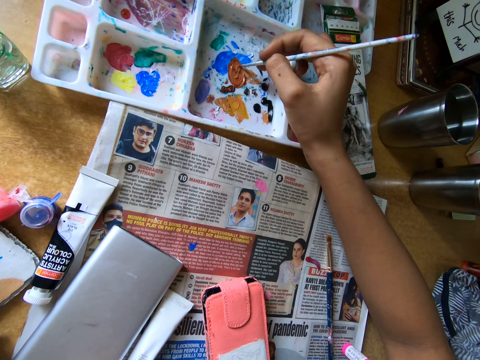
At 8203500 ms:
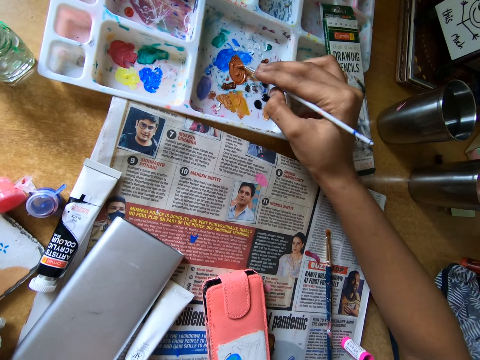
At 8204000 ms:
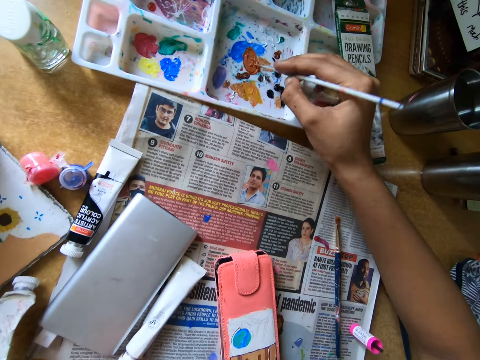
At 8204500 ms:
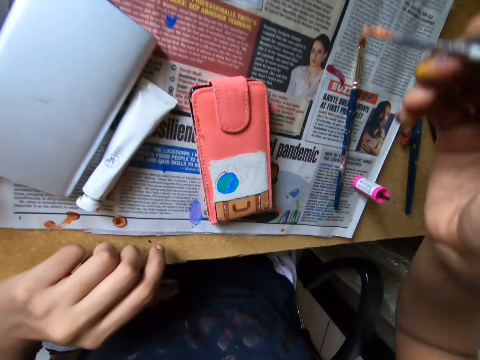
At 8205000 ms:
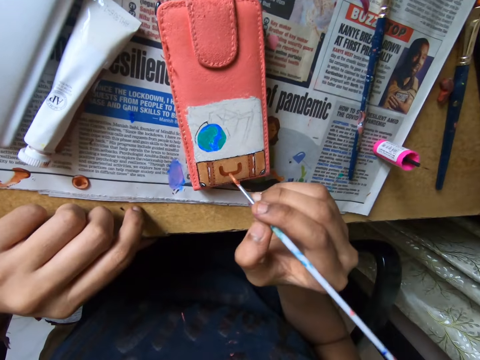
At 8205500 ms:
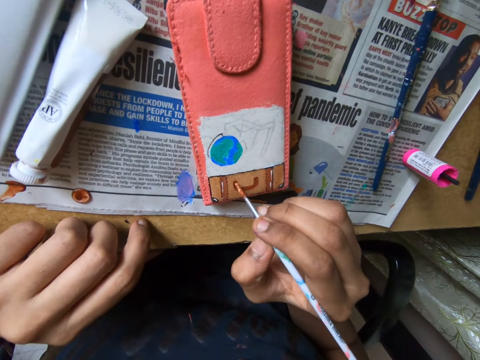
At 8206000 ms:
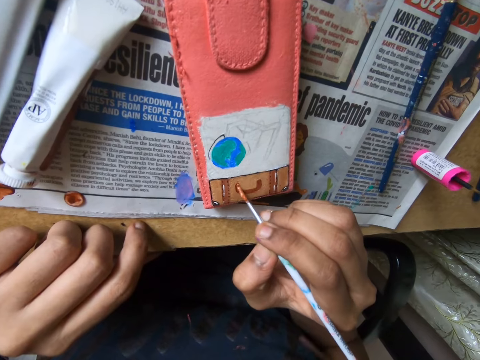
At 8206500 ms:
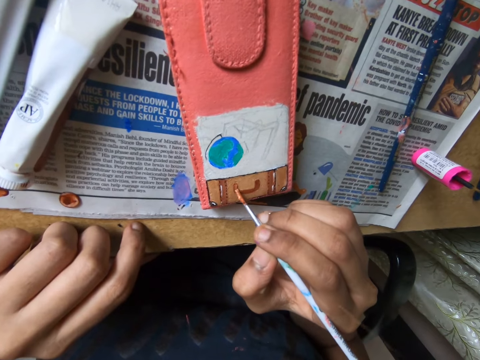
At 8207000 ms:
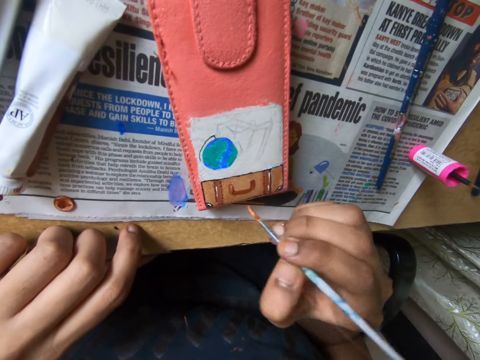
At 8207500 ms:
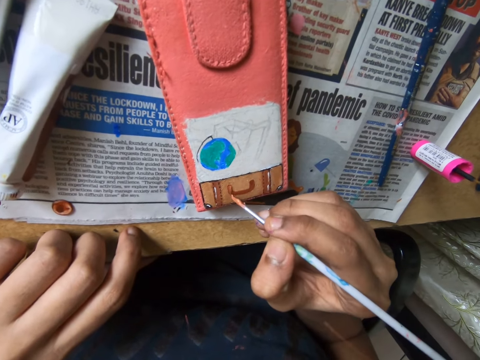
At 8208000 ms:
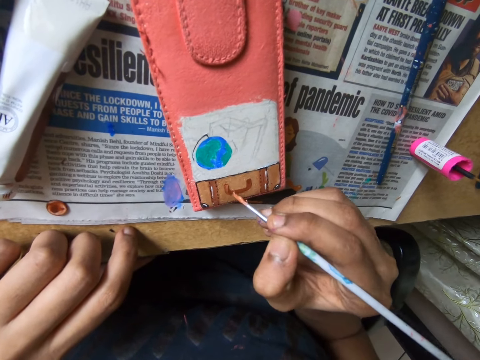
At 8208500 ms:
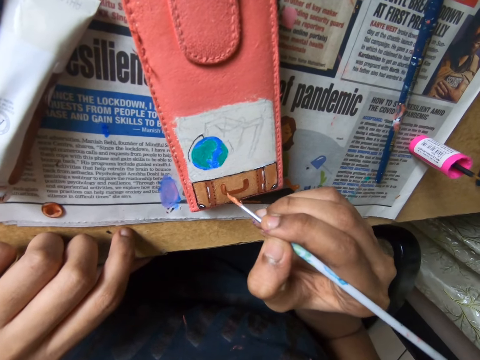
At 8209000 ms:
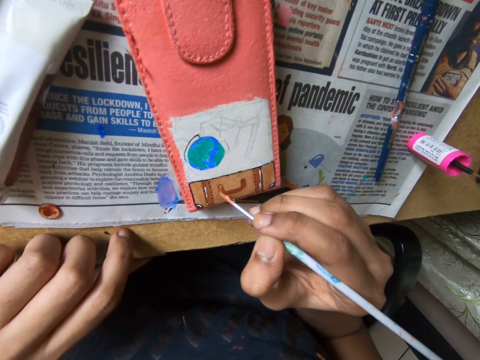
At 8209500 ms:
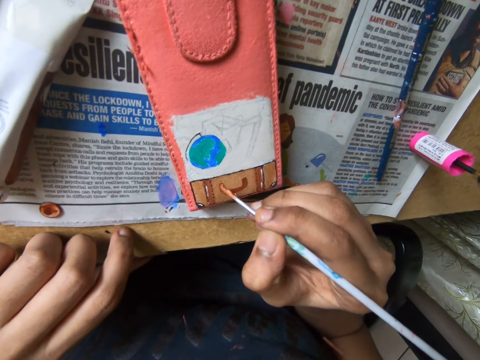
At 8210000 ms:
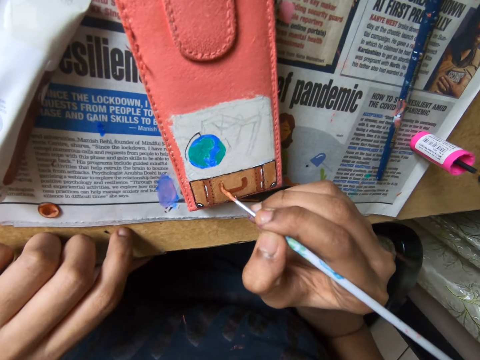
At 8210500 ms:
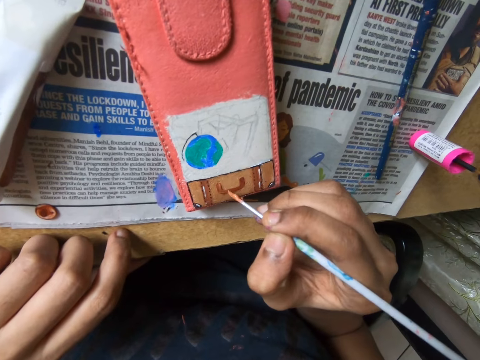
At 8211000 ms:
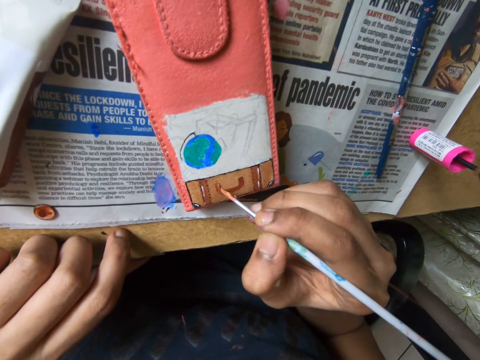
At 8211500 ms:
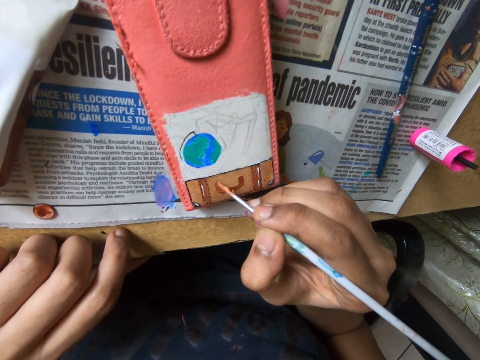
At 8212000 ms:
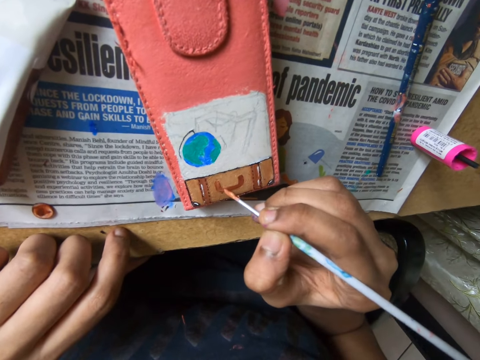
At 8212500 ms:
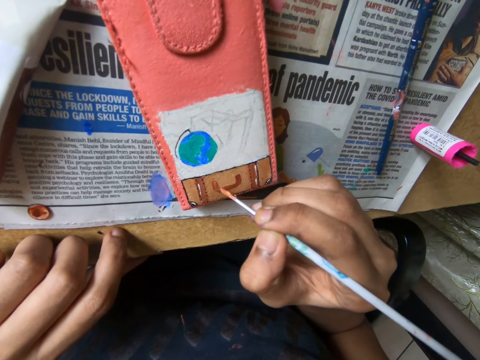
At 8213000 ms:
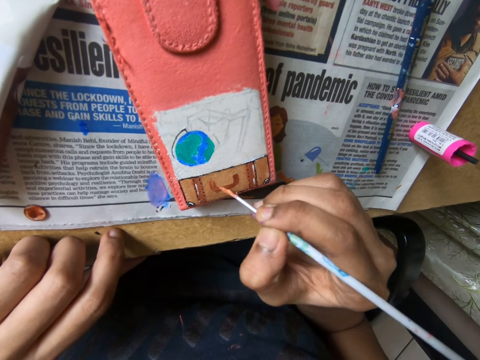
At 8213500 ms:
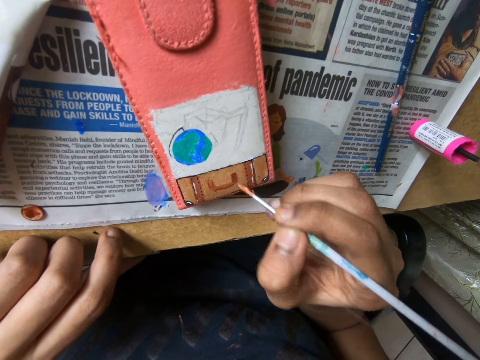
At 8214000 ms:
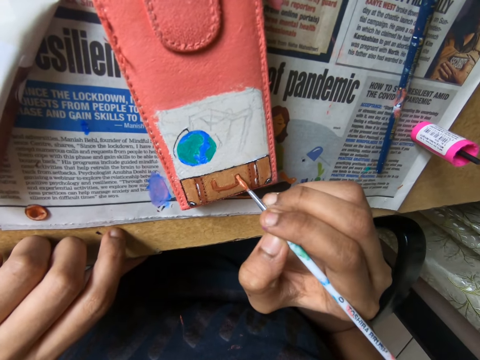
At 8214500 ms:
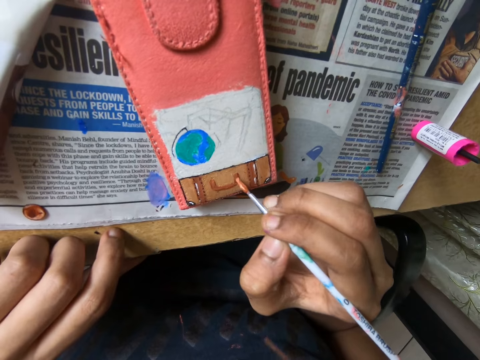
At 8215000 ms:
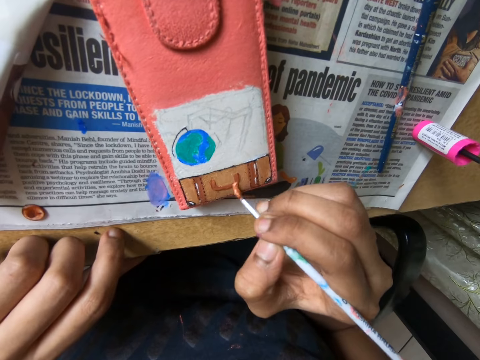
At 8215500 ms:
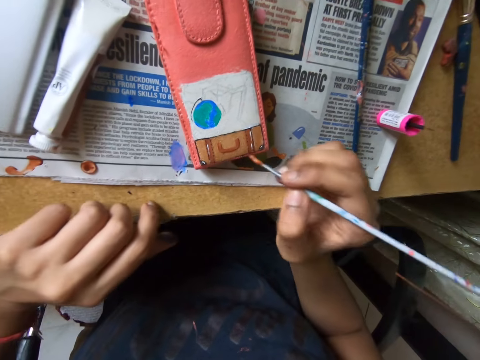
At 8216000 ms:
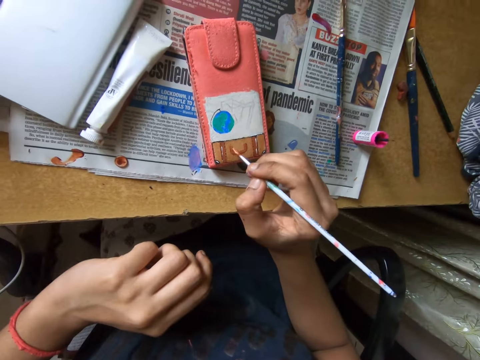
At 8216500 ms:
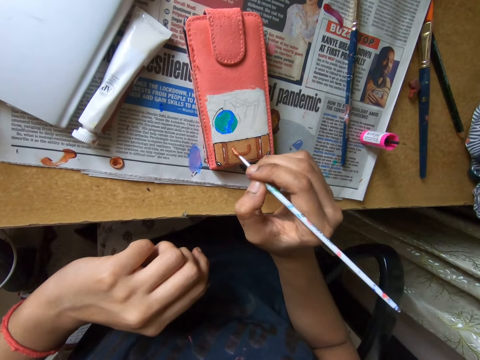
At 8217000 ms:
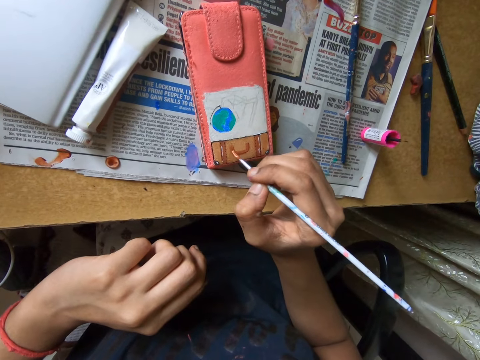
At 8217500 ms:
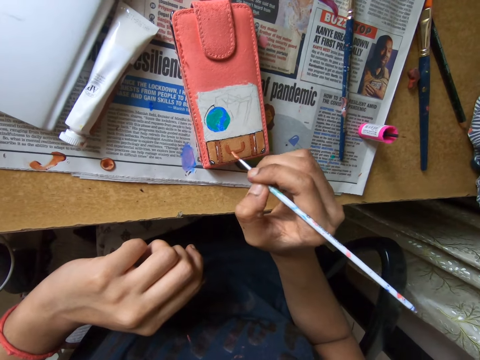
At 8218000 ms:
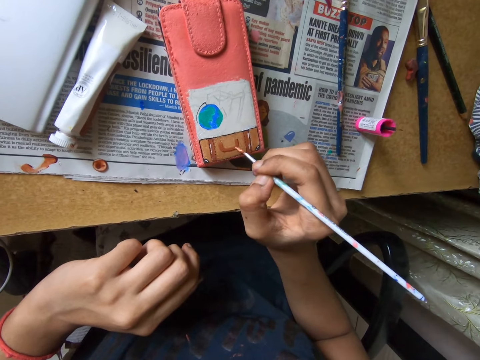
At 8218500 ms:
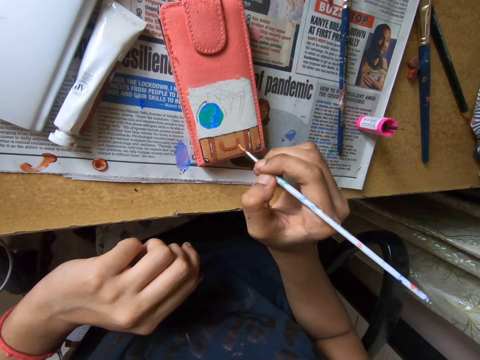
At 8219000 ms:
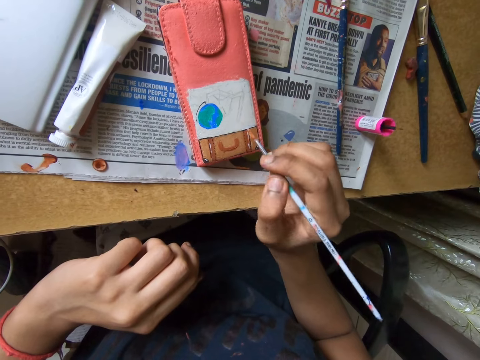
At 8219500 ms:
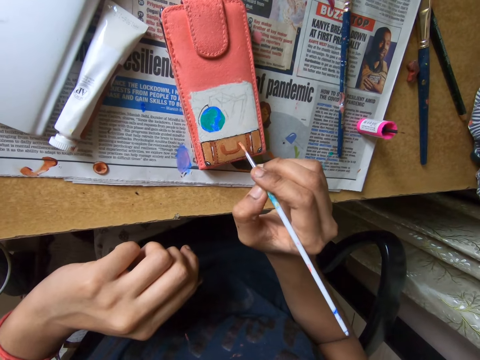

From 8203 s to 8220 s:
The camera wearer paints the pouch on the table with the paintbrush in his right hand. He adjusts the paintbrush on the pouch. He paints the pouch with the paintbrush.

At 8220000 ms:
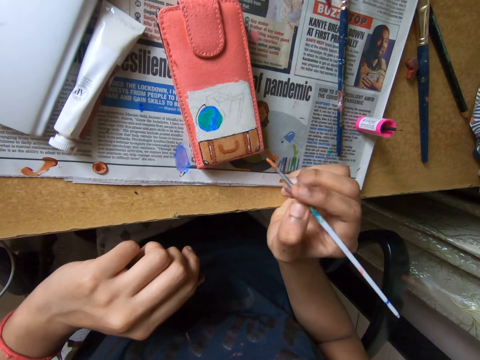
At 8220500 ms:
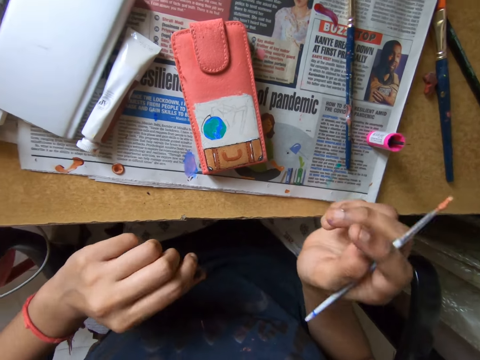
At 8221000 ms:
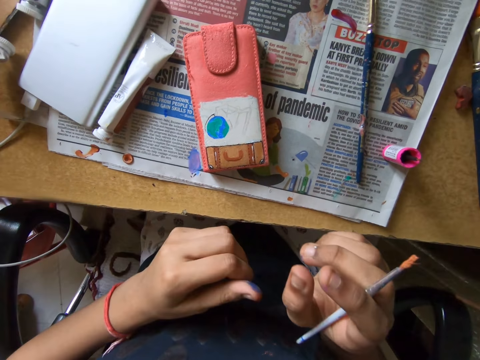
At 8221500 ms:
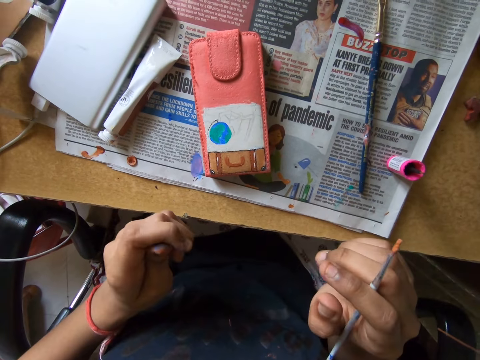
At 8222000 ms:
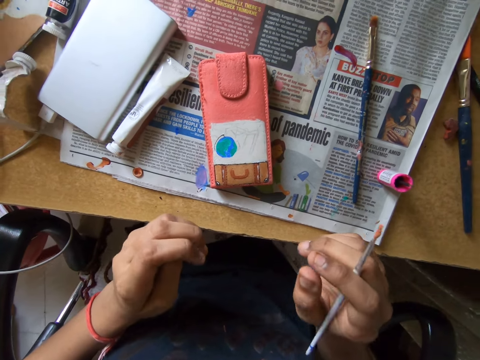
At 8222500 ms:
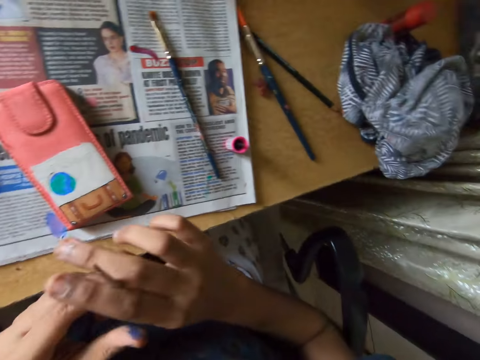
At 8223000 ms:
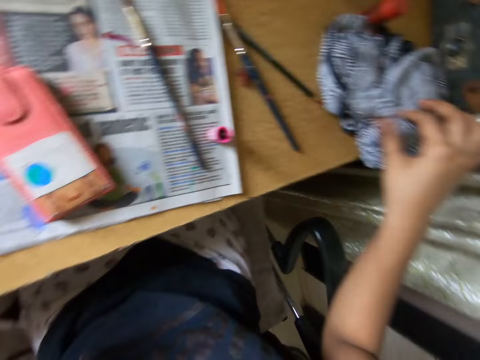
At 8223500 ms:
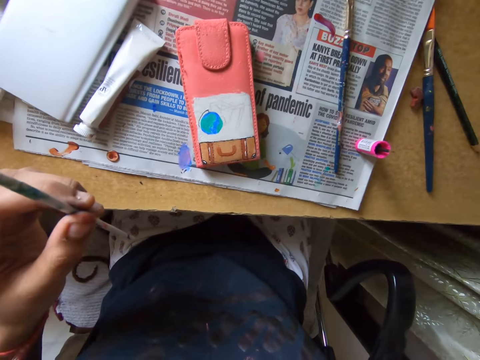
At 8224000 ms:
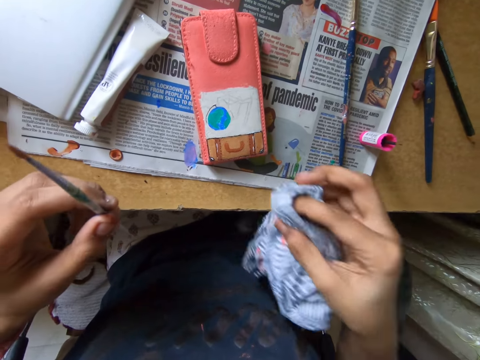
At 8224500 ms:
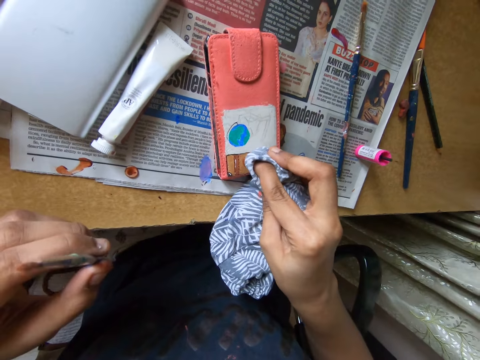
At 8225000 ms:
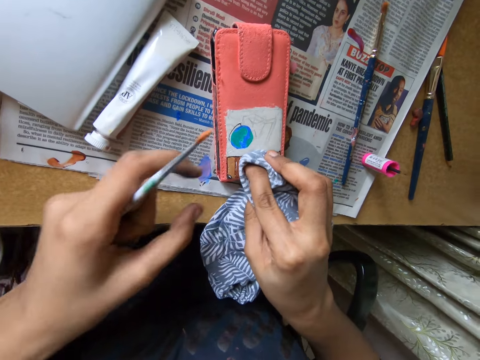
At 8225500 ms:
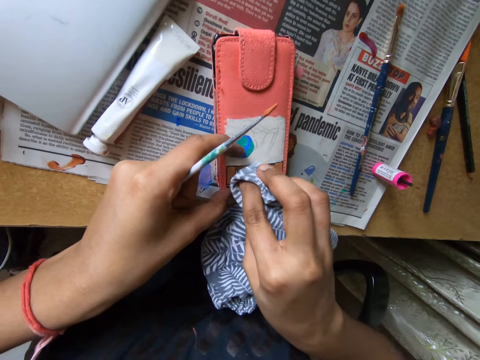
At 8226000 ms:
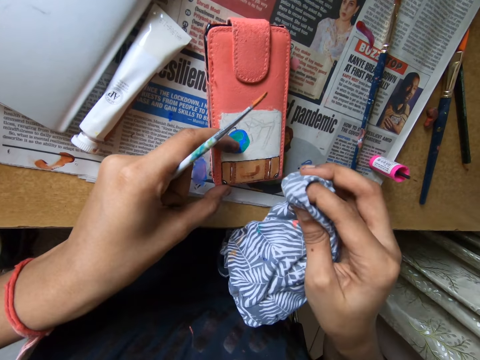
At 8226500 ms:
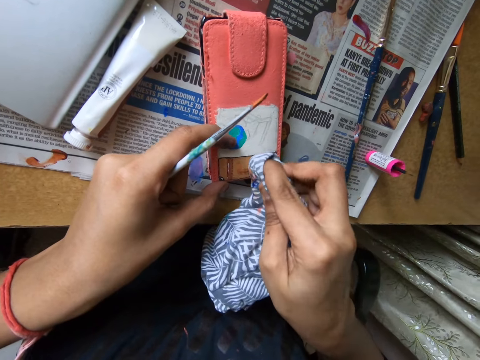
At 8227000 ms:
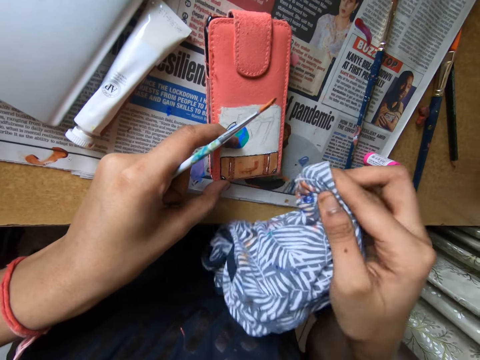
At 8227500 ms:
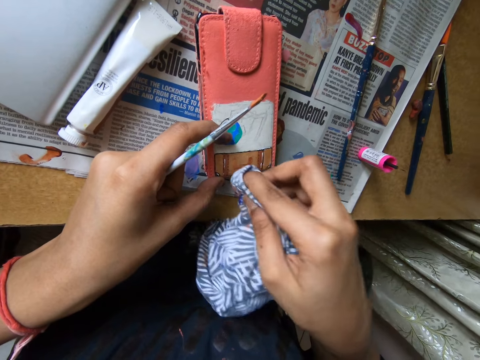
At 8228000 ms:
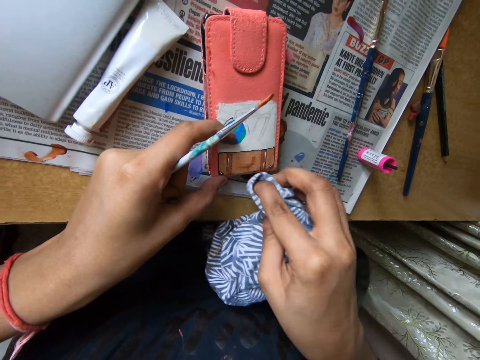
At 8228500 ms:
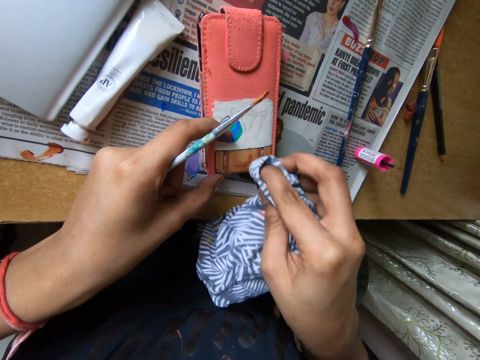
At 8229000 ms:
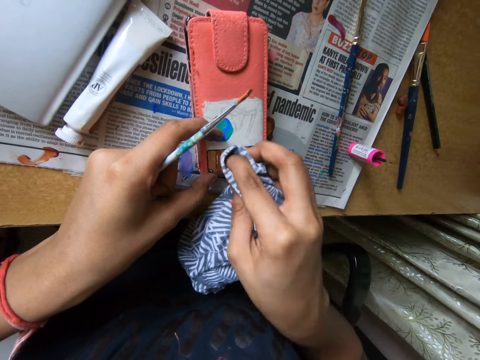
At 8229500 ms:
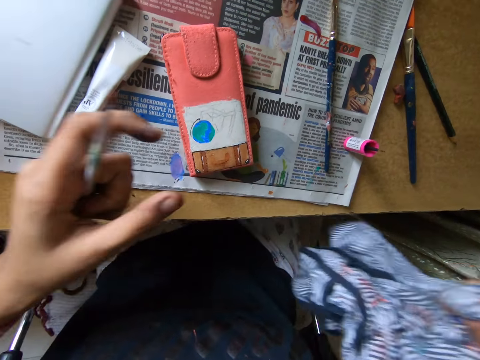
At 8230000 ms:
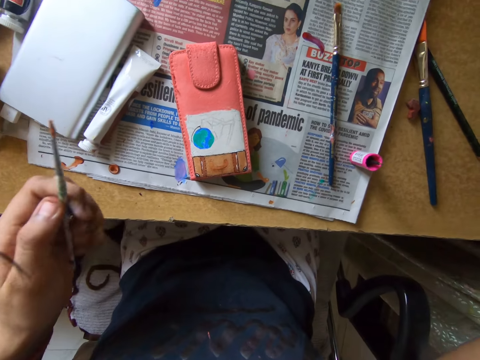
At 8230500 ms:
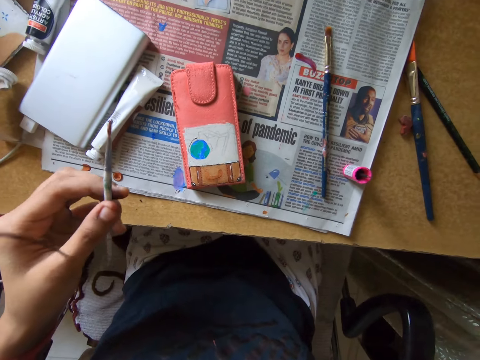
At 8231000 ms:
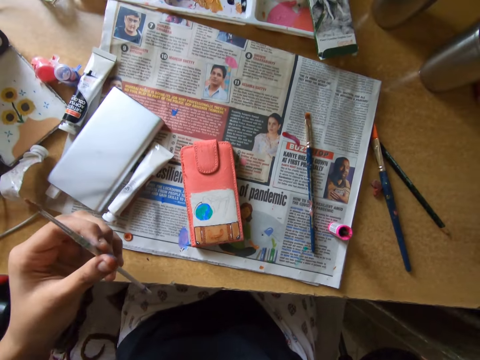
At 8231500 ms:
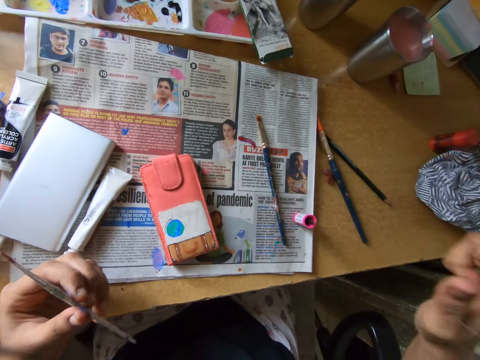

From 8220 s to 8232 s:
The camera wearer looks around a room. He passes the paintbrush from his right hand to his left hand. He picks up a cloth on the table with his right hand. He cleans the pouch on the table with the cloth in his right hand. He holds the pouch on the table with his left hand. He puts down the cloth on the table.
